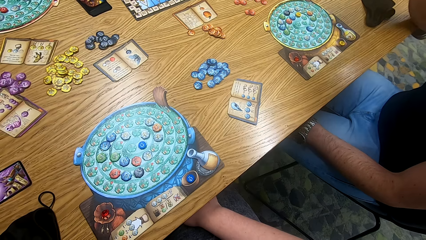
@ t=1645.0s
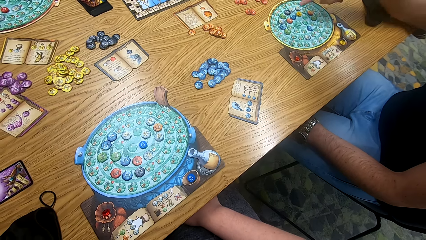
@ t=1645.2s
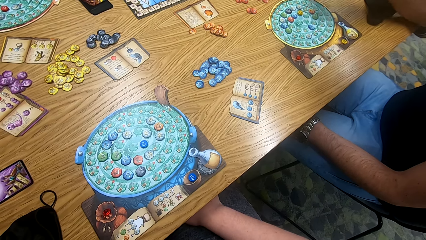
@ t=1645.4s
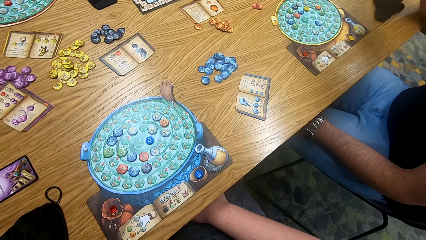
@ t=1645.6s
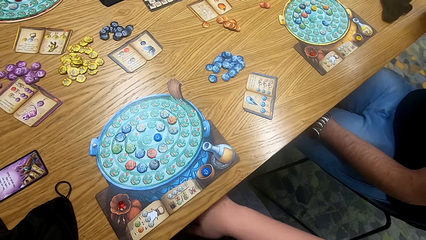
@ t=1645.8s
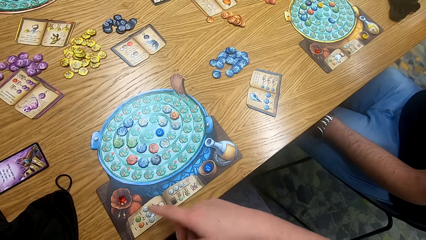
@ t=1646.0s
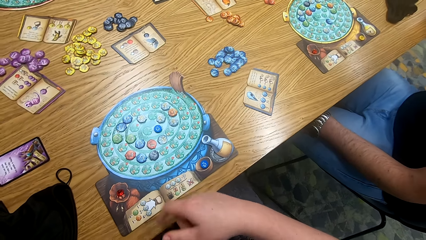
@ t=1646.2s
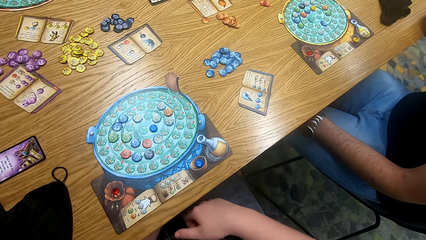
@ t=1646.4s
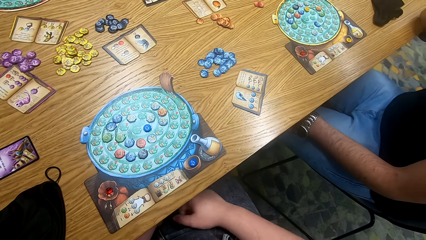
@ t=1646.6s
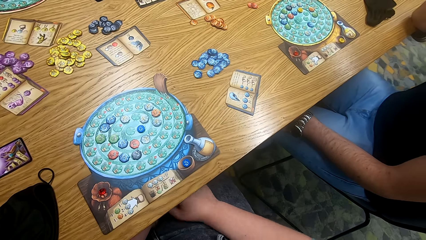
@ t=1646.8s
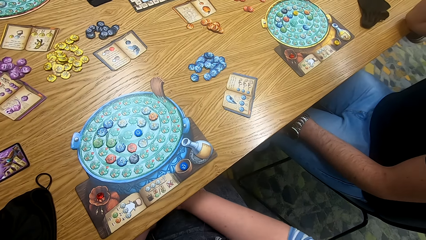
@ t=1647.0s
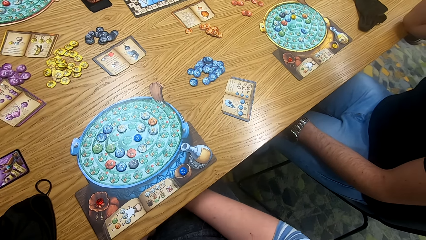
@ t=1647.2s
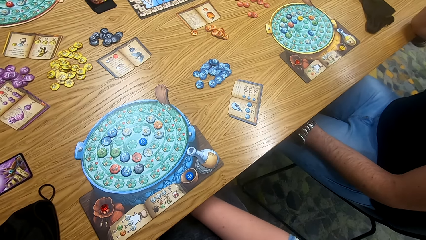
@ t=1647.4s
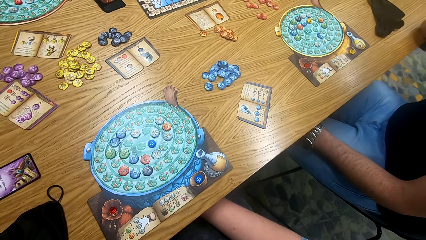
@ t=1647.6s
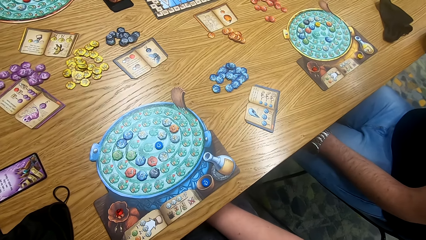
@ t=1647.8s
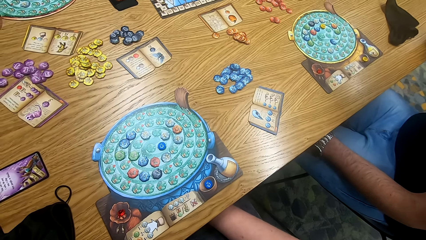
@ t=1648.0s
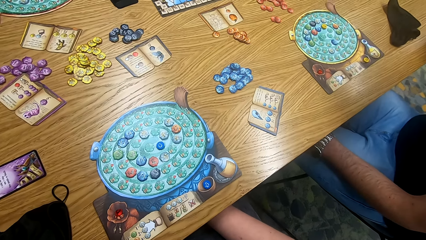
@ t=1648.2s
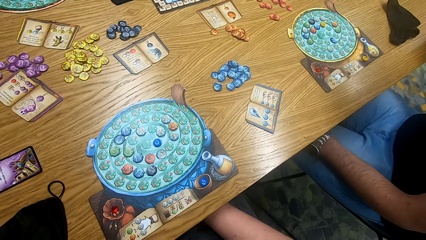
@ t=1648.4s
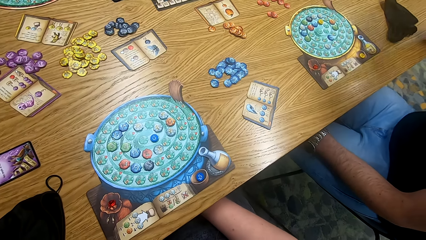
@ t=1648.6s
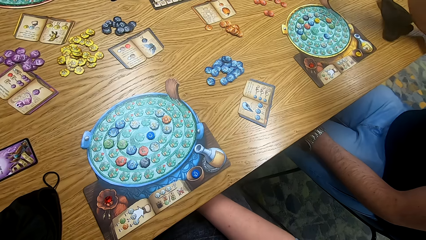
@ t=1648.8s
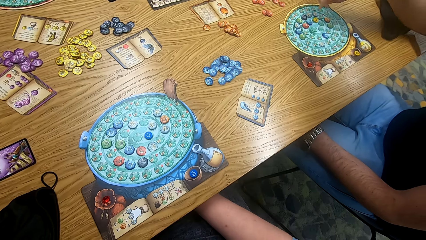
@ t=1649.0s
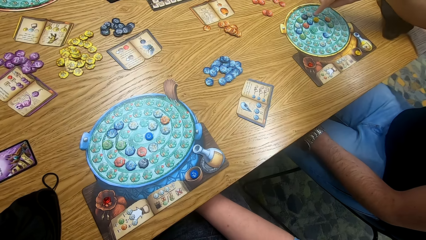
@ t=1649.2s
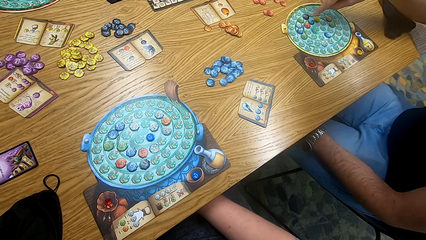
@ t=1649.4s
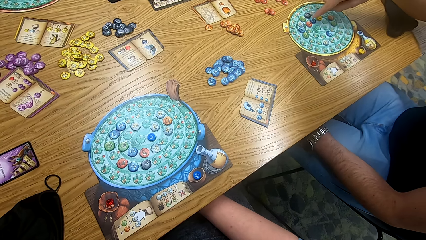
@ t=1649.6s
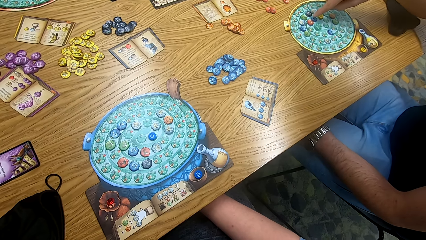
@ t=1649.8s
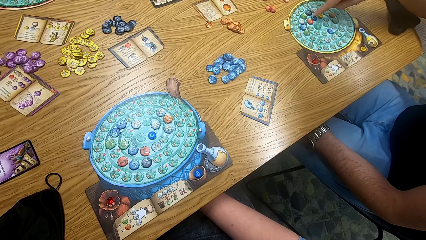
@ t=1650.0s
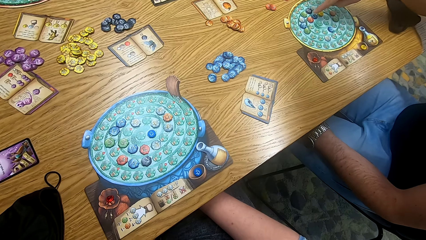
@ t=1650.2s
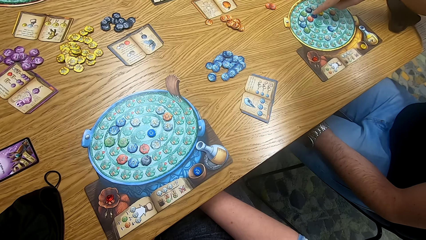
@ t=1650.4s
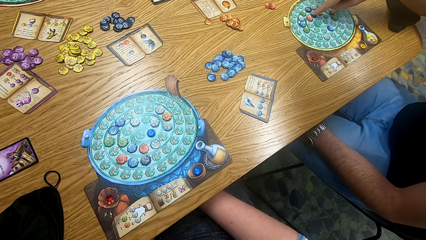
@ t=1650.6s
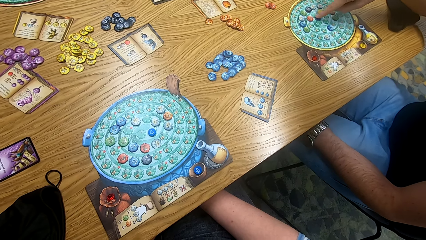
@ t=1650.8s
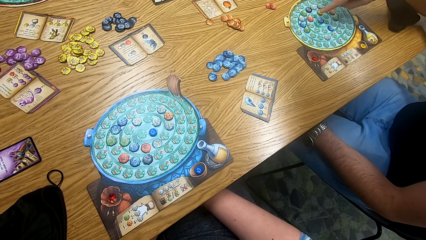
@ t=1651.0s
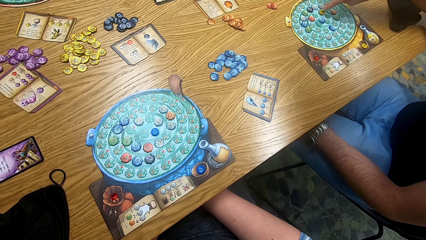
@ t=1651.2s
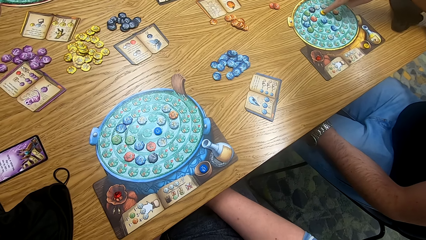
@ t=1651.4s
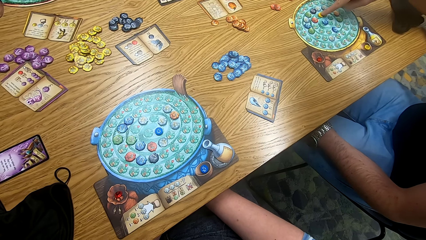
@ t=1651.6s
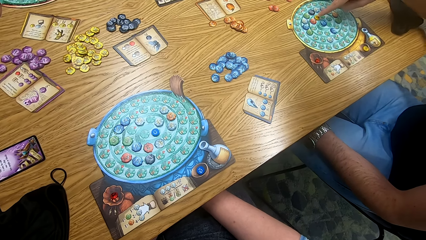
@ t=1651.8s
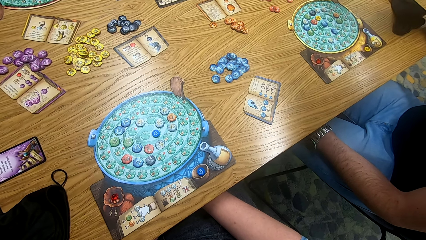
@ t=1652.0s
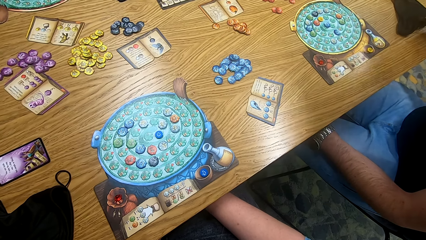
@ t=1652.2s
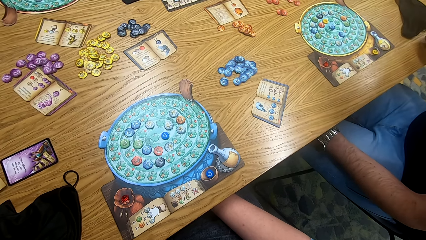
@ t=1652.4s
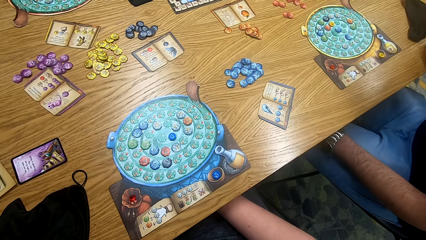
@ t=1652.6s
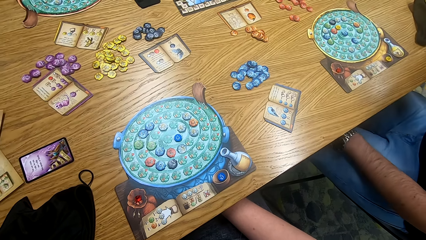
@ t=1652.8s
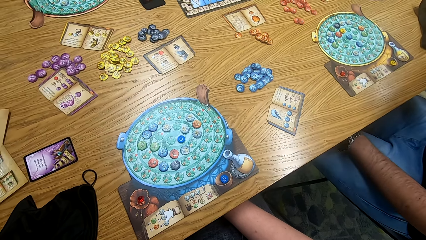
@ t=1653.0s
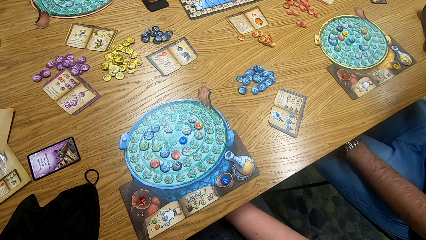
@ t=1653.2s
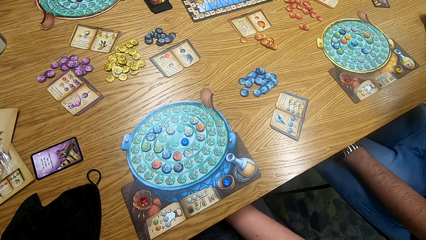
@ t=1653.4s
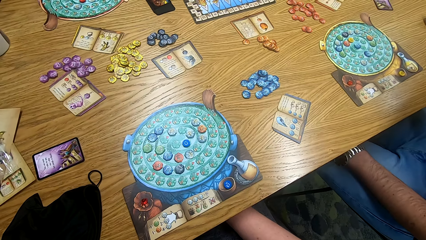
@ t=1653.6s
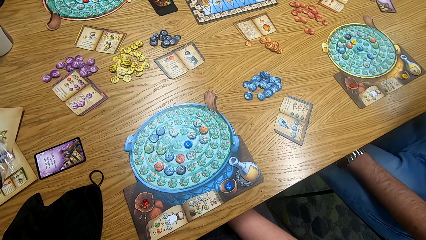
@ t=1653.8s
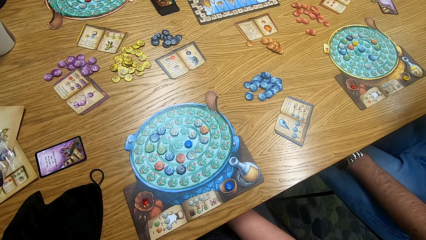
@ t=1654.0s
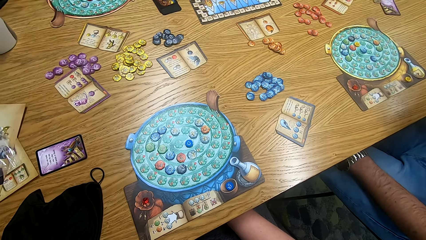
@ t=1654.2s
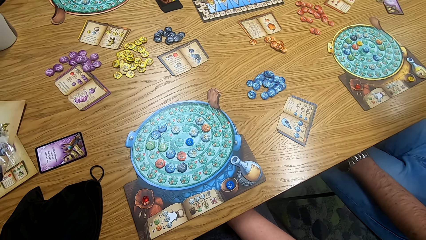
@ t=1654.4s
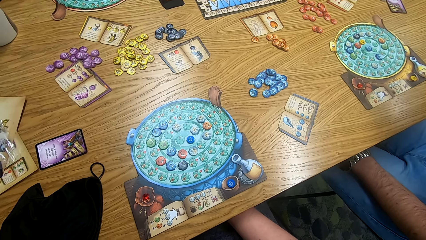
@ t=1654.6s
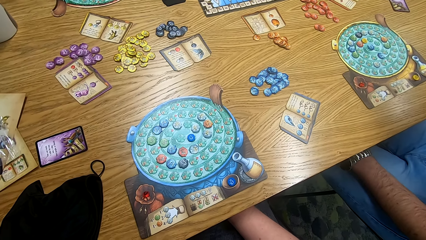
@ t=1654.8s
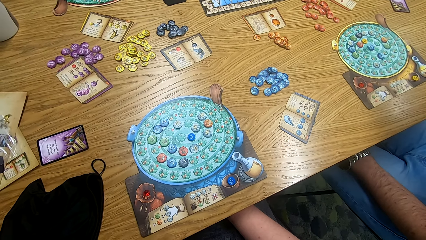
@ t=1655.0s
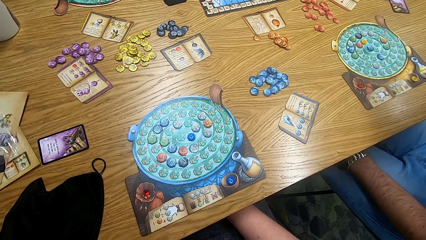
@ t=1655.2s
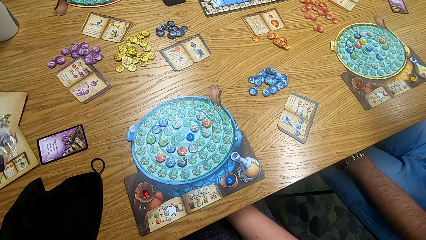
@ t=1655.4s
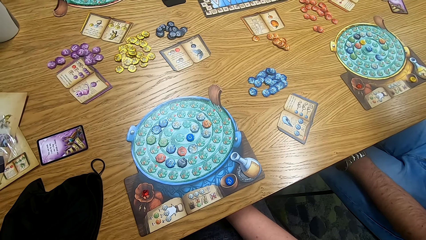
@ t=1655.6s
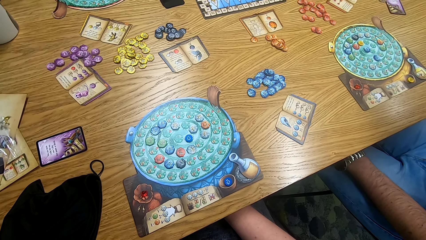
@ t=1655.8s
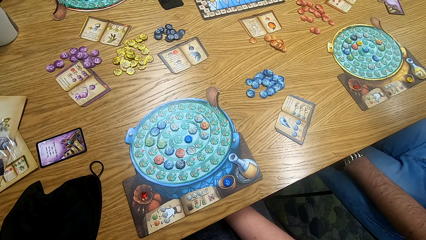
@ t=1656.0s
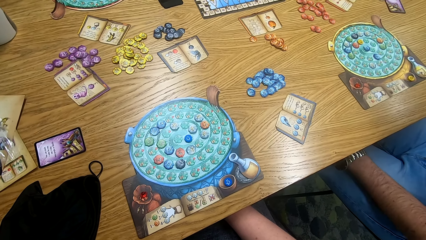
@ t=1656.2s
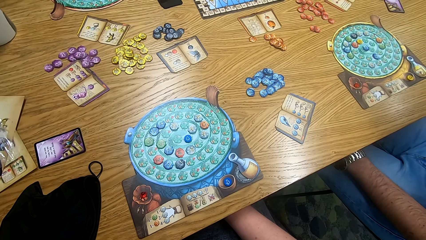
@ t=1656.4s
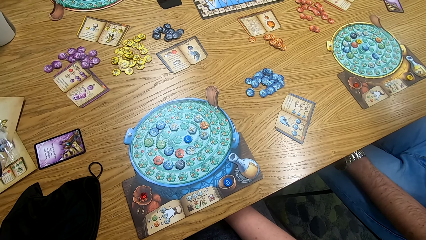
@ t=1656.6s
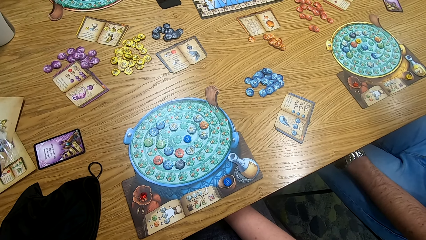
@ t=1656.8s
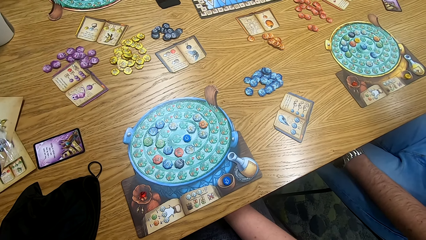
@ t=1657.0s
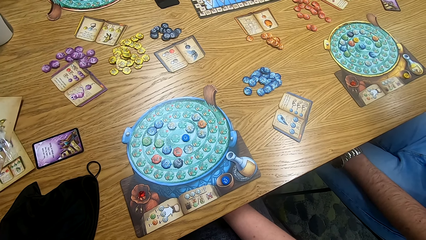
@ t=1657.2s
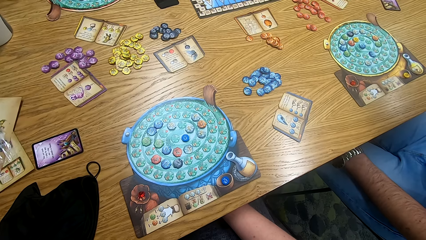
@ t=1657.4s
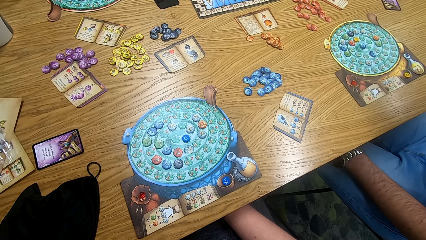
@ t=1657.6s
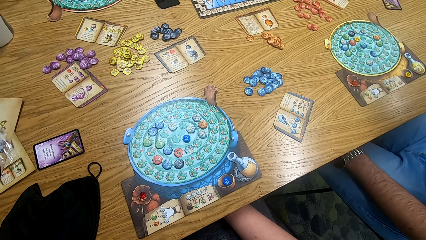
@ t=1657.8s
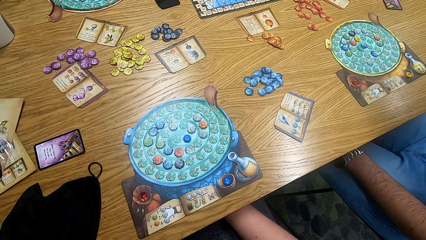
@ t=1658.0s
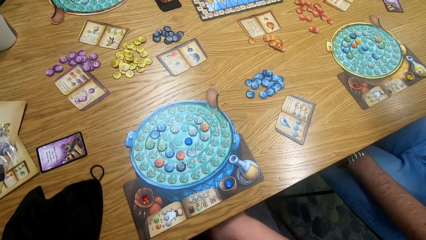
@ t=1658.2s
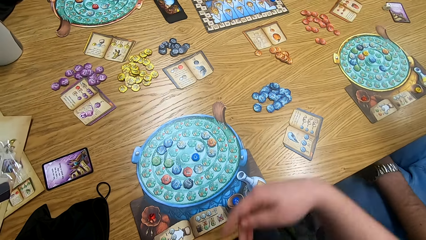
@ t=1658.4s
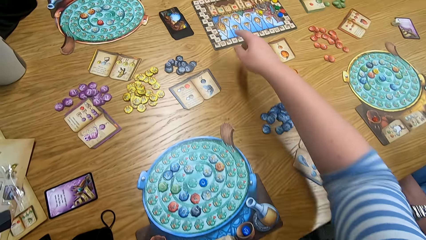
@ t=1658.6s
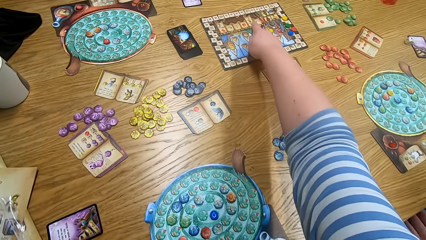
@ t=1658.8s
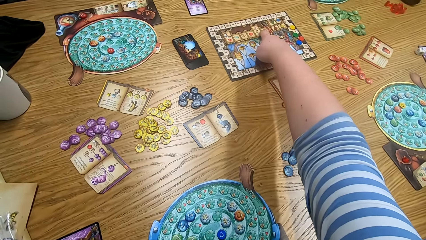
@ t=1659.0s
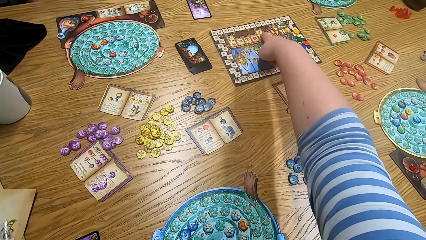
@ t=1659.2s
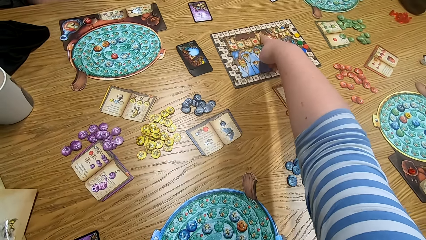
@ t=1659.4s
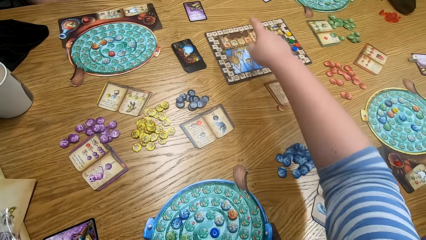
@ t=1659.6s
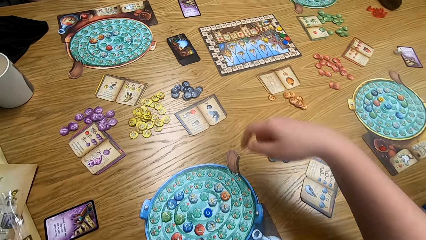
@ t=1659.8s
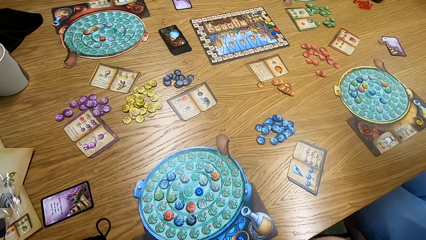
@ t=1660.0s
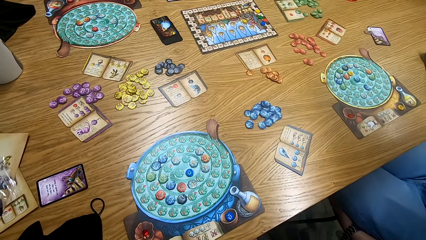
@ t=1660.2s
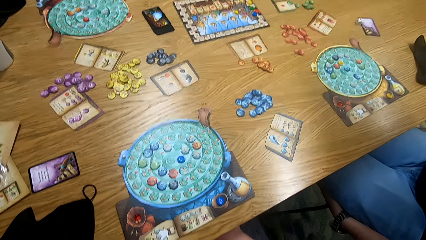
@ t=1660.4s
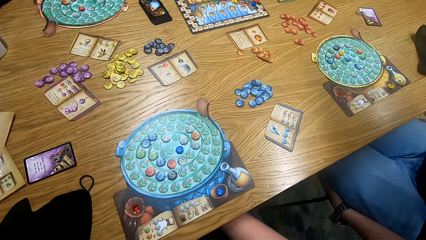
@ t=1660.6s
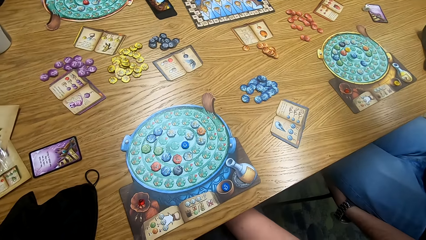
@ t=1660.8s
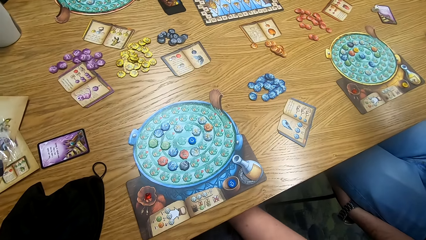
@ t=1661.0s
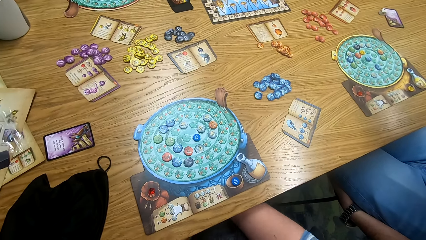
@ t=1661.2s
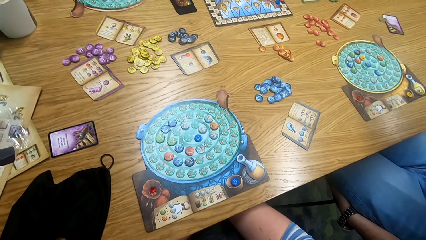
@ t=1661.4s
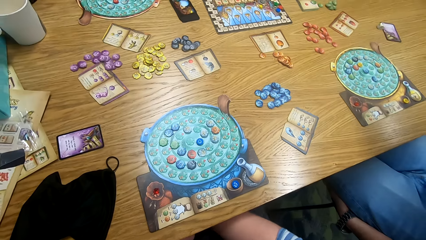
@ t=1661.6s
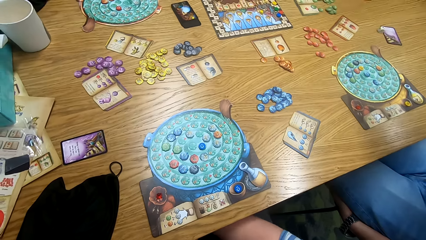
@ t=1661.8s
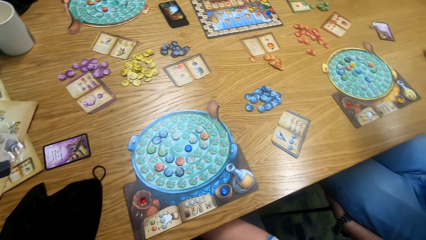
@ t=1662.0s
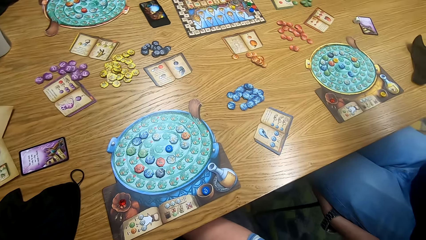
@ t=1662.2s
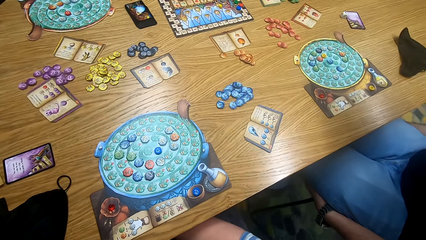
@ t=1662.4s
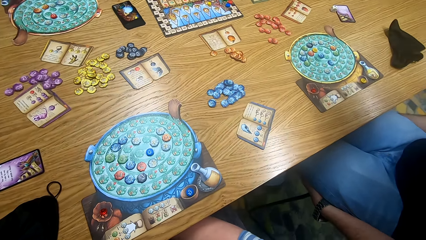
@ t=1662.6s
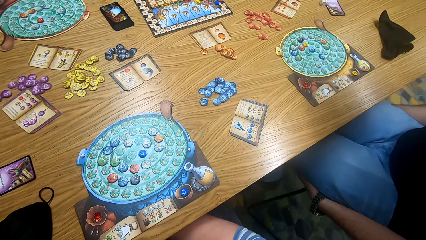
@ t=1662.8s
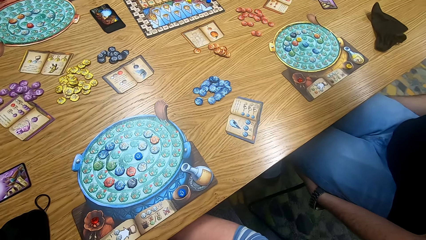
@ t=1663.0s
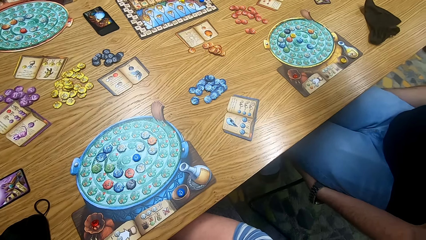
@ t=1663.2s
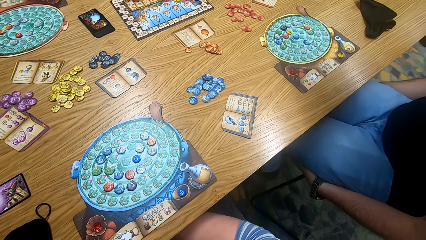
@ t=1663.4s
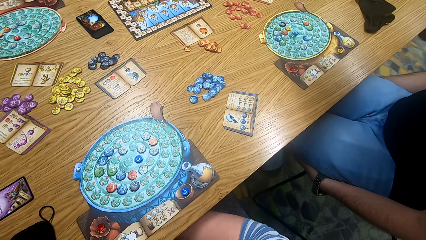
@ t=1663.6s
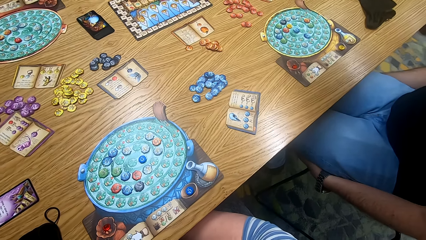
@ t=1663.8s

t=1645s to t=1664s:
A man moves hands. The camera wearer moves hands. They look around. The man plays scrabble. The camera wearer looks around. They touch something. They point at the game board. They look around.
